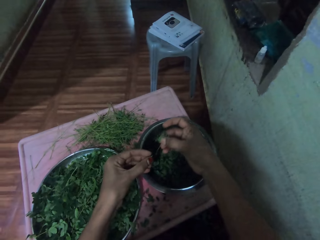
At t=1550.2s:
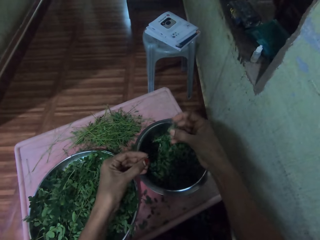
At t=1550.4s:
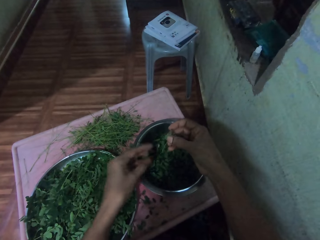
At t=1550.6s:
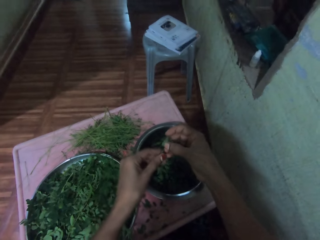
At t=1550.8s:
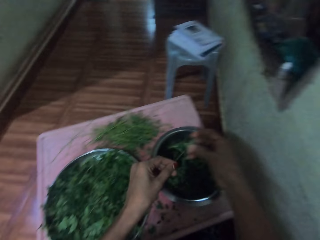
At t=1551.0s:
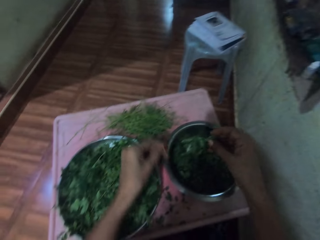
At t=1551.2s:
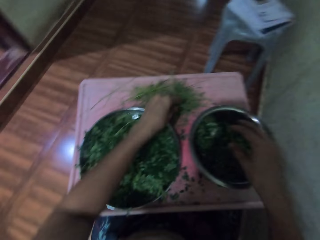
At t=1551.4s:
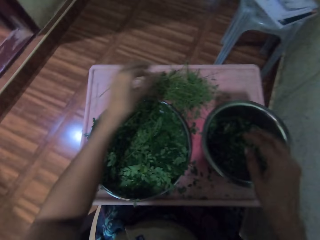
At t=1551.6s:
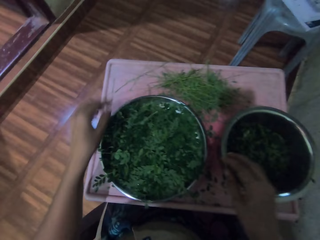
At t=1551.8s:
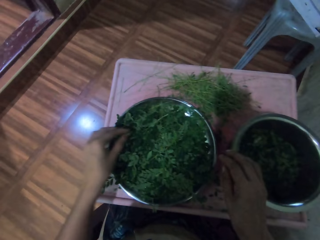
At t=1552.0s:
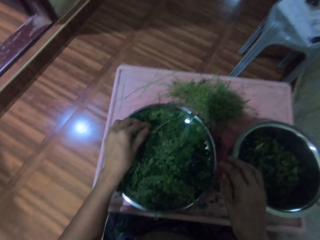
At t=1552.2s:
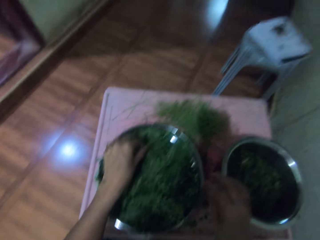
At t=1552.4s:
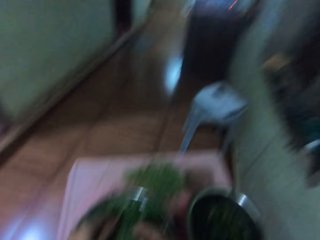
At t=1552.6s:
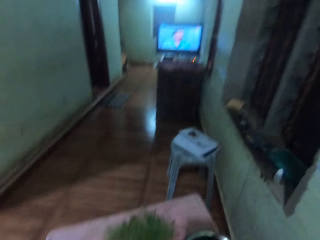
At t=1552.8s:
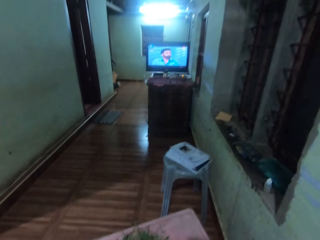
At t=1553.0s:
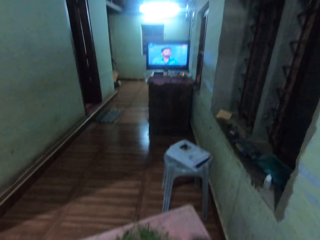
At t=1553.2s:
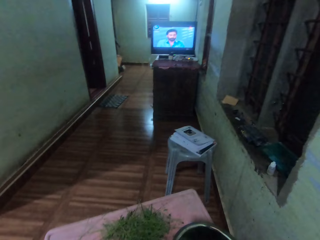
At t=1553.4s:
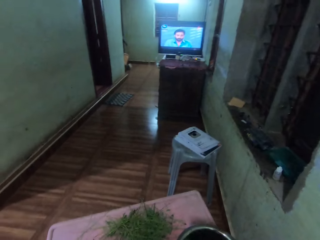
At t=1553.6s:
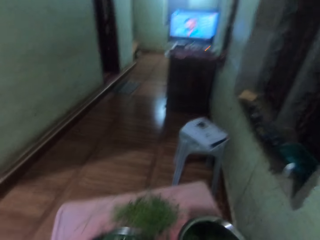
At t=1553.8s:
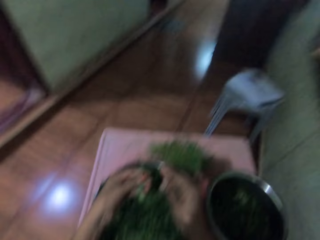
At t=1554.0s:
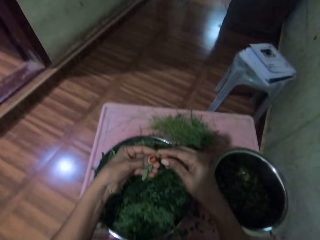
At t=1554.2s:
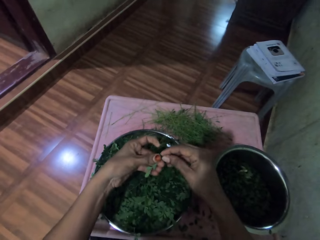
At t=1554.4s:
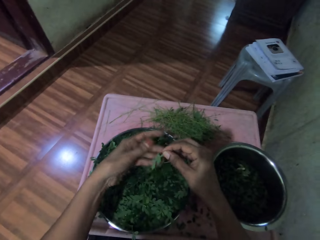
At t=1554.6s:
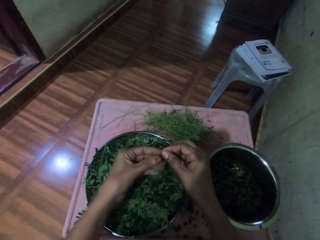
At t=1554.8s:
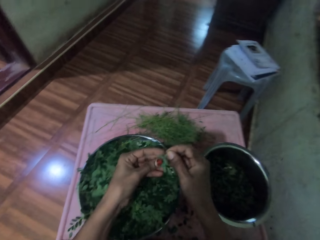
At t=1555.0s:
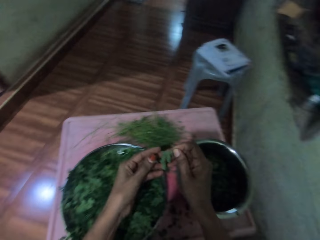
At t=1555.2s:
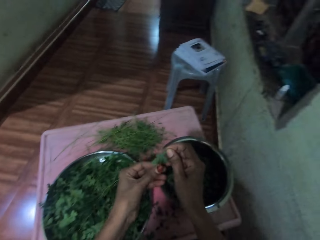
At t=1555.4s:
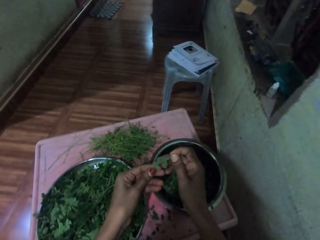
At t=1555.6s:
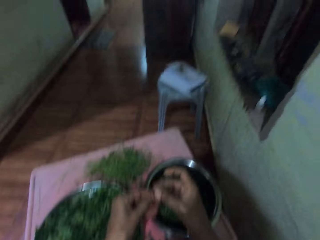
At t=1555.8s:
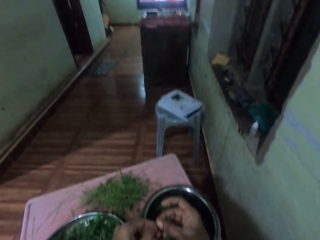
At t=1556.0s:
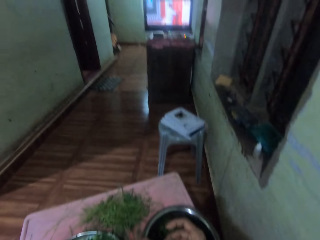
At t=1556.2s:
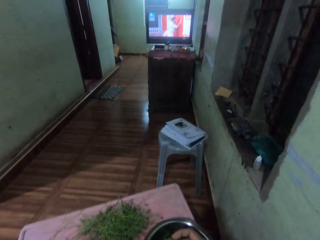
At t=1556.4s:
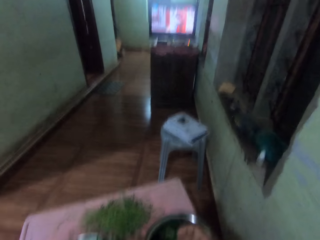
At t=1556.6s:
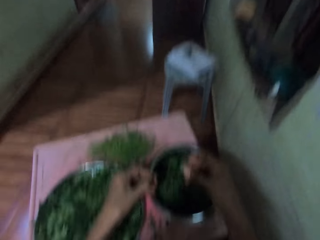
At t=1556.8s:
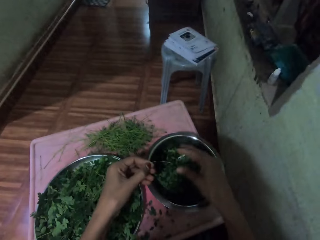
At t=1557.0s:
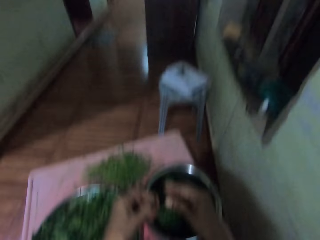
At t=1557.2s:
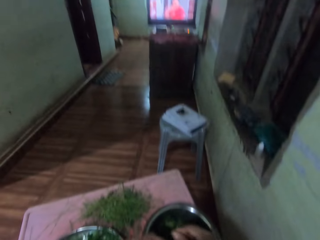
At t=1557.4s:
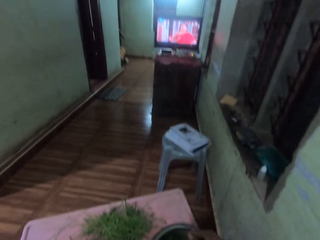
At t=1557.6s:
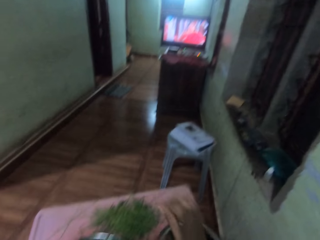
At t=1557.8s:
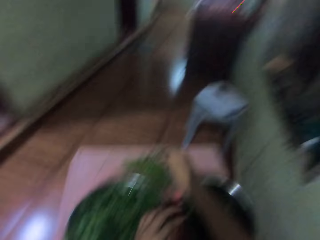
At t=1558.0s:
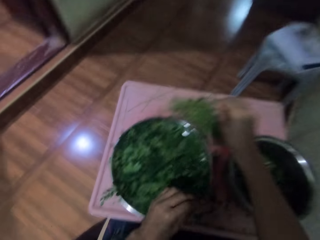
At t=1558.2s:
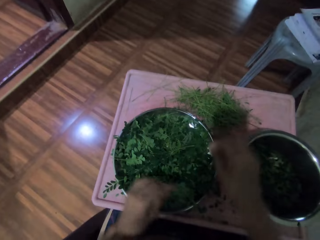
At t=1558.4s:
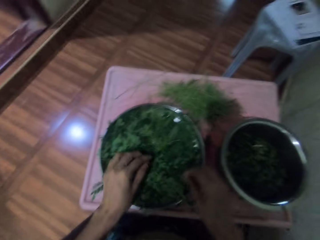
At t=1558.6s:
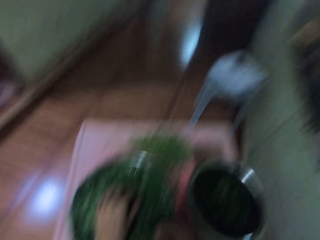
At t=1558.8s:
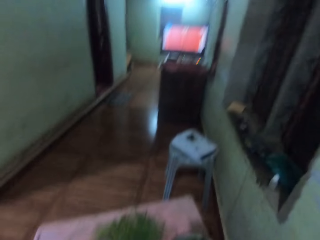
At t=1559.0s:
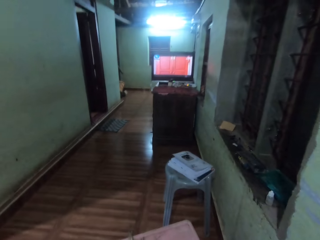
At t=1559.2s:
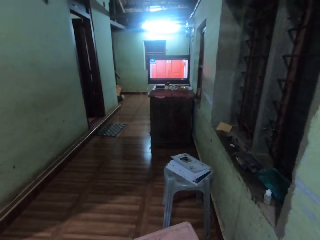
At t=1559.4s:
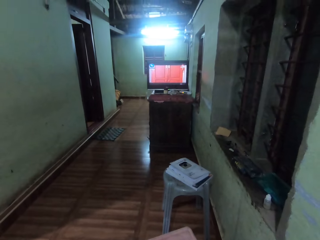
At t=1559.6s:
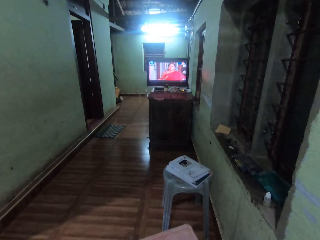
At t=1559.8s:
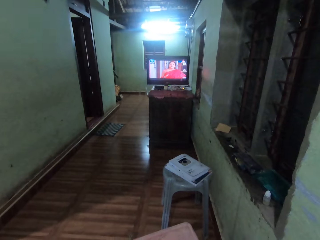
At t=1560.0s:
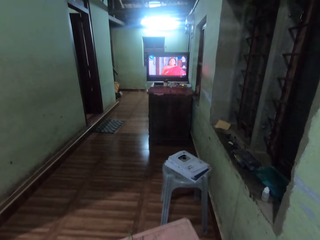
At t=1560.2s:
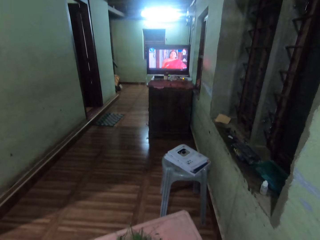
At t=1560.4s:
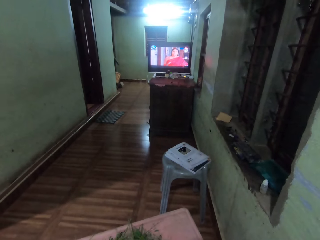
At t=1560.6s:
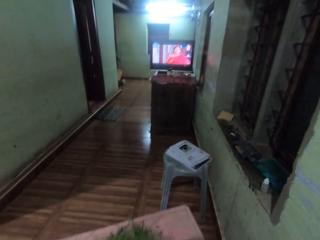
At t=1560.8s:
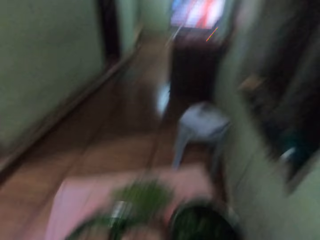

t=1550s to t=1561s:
The camera wearer removes the vegetable leaves from the branch. She puts the vegetable leaves in a tray. She removes leaves from a stalk. She throws the stalk of a vegetable on the table with her left hand. She puts the vegetable leaves in the tray. She picks vegetables from the tray. She looks around the room. She plucks the vegetable leaf from the branch. She looks around the room. She throws the stalk of the vegetable on the table. She looks around the room.

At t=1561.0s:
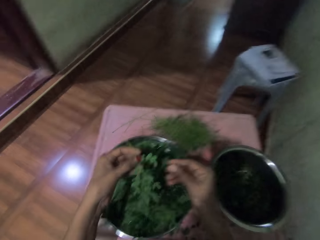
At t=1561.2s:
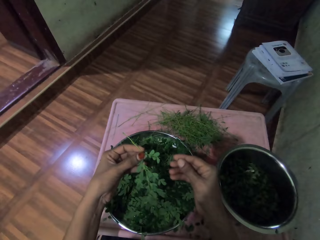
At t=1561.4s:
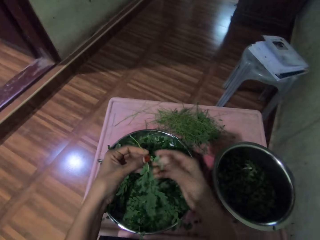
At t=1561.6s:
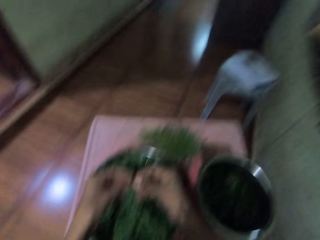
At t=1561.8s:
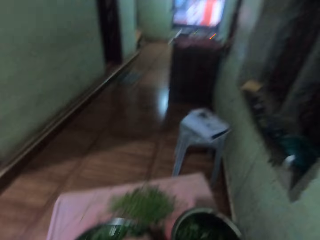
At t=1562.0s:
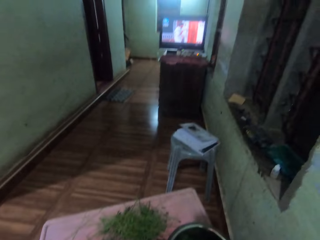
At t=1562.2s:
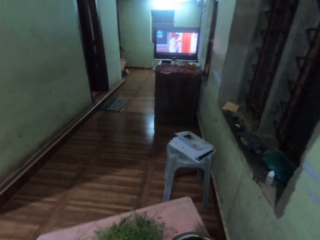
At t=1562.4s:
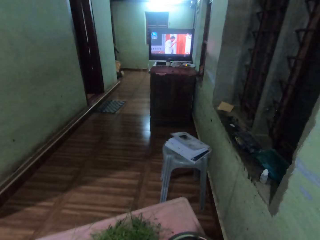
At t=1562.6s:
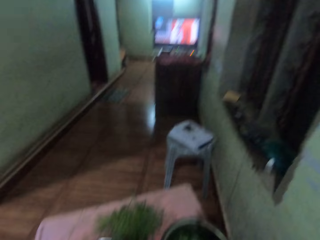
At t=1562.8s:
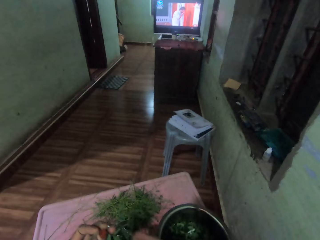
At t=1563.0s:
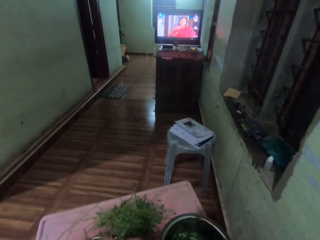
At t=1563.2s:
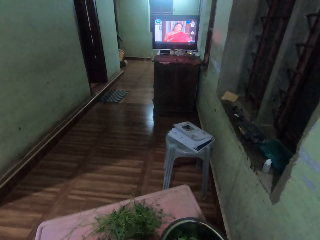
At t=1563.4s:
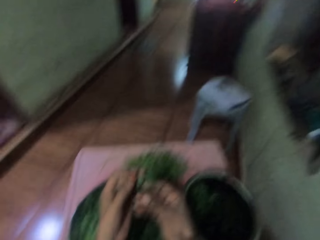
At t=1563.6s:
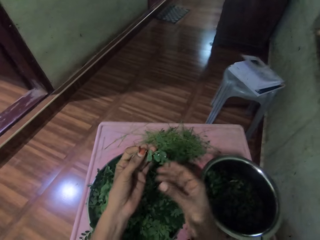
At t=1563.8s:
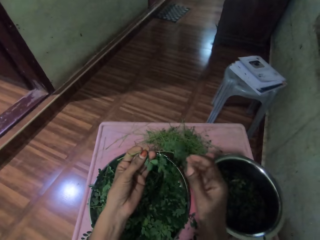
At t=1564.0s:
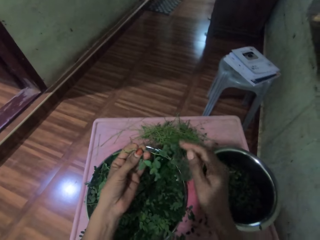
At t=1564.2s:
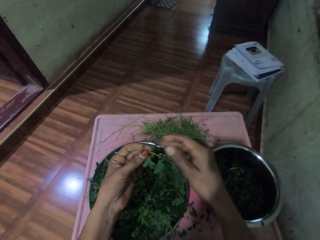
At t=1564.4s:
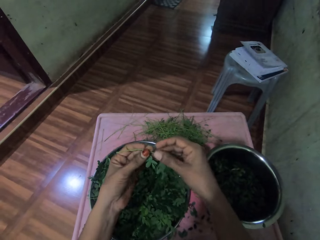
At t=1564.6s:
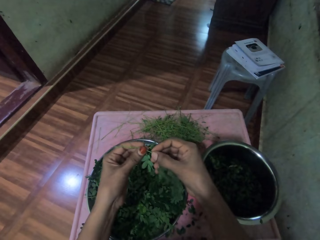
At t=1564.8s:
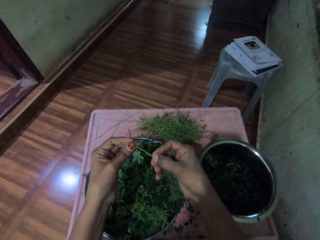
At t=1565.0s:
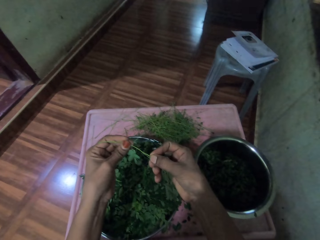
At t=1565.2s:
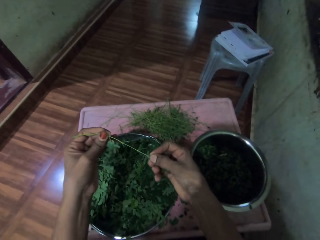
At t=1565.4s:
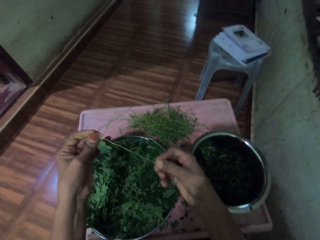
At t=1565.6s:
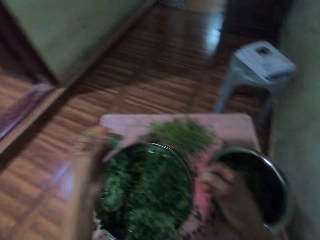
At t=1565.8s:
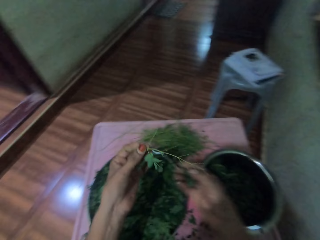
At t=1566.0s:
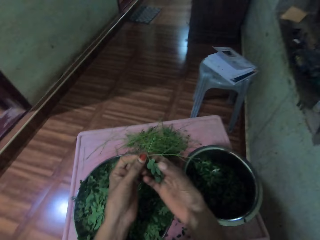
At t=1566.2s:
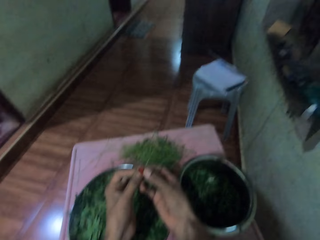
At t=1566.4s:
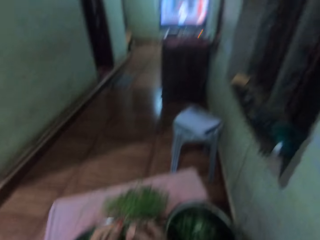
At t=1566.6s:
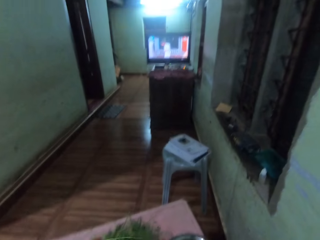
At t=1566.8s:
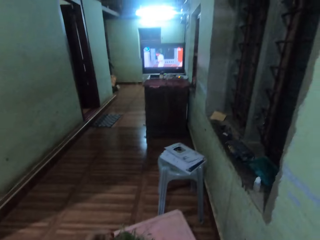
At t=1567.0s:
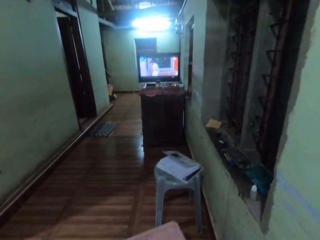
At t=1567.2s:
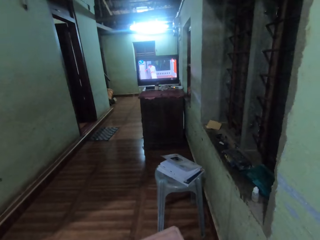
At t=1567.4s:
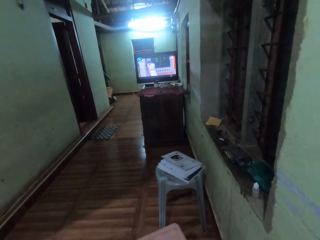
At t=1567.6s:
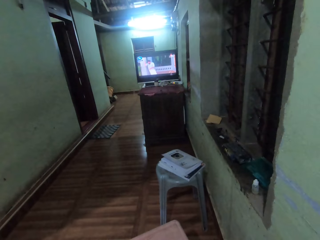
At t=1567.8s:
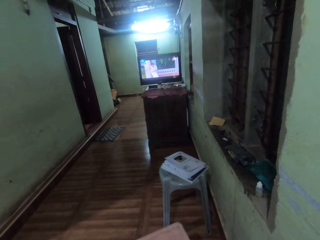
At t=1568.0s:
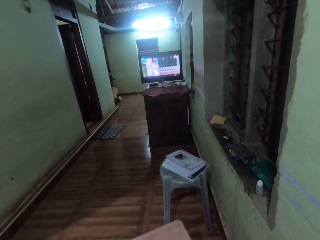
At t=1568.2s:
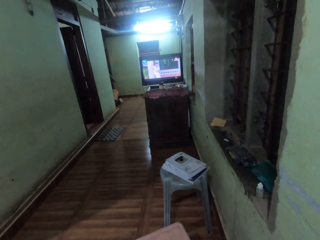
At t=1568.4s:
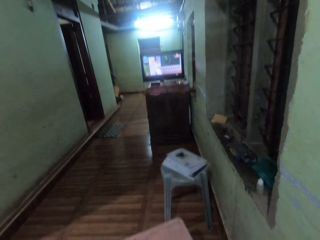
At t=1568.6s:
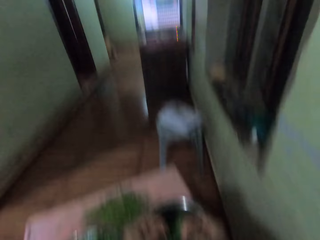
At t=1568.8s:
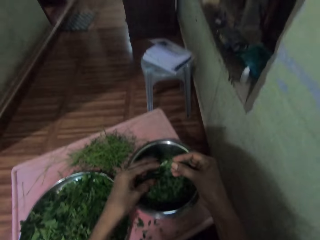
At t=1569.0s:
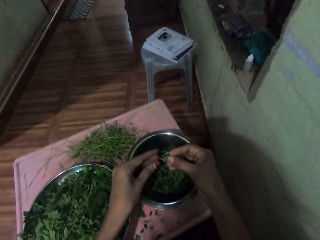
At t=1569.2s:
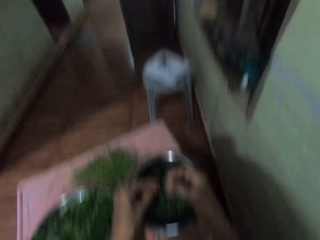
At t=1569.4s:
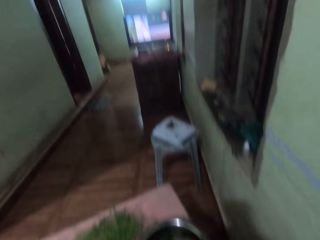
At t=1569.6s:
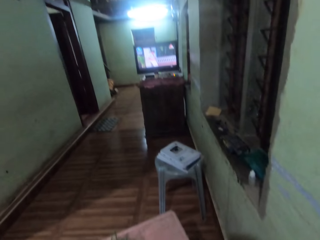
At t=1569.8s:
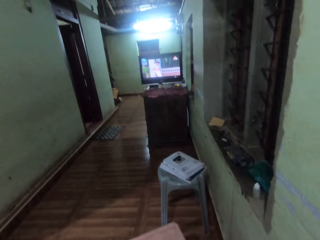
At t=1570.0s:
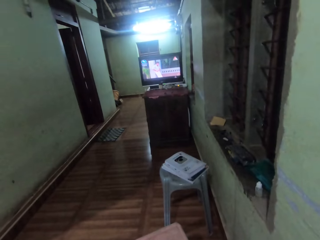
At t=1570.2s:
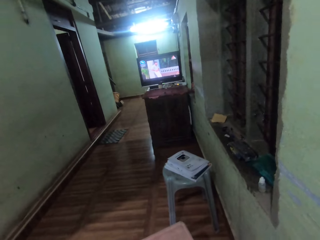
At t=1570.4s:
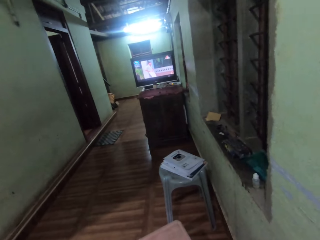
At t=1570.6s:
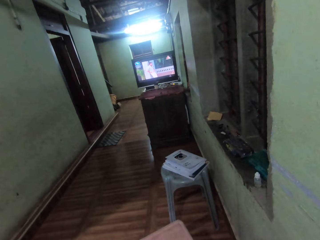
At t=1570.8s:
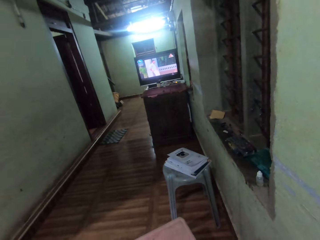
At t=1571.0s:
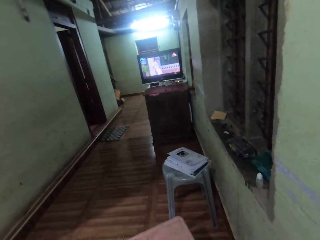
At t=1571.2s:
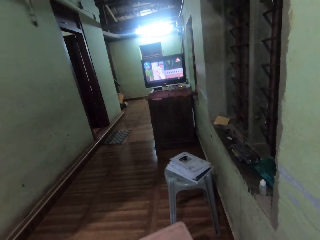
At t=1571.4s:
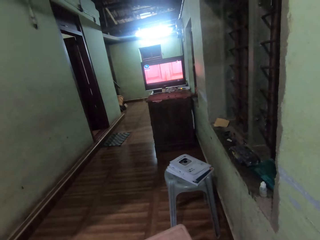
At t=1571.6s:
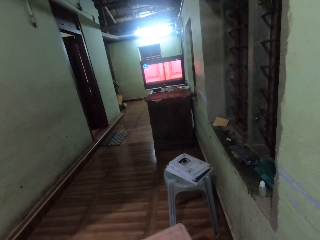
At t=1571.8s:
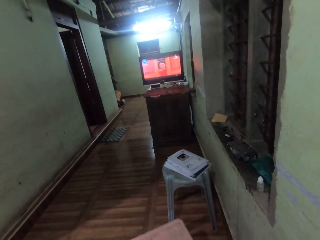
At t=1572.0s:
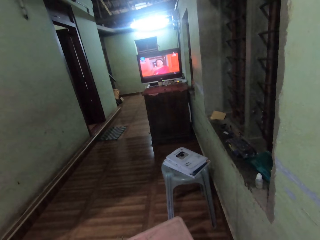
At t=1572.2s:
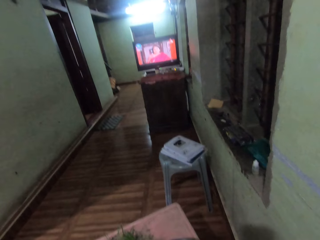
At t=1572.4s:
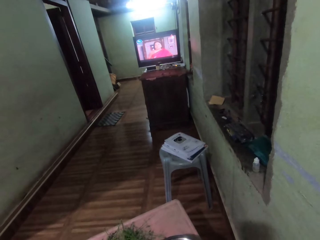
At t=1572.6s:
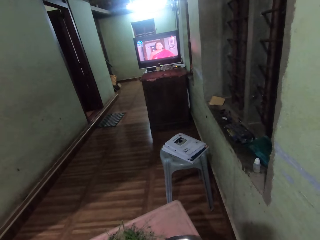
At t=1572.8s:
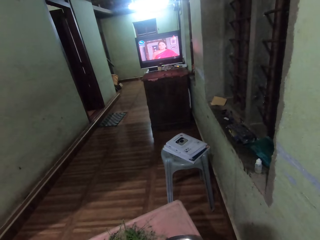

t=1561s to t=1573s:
The camera wearer plucks the vegetable leaf from the branch. They look around the room. They remove leaves from a stalk. They look around the room.
